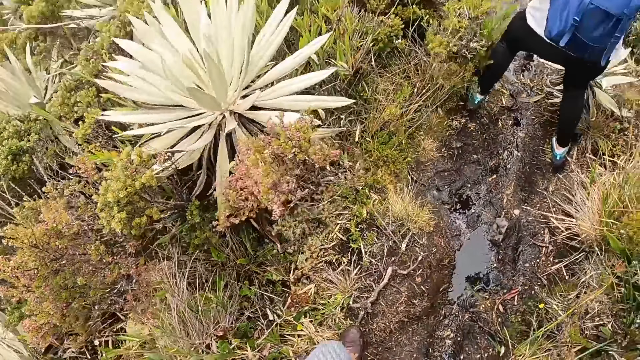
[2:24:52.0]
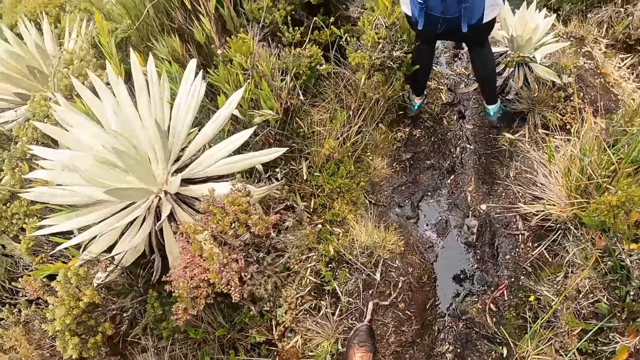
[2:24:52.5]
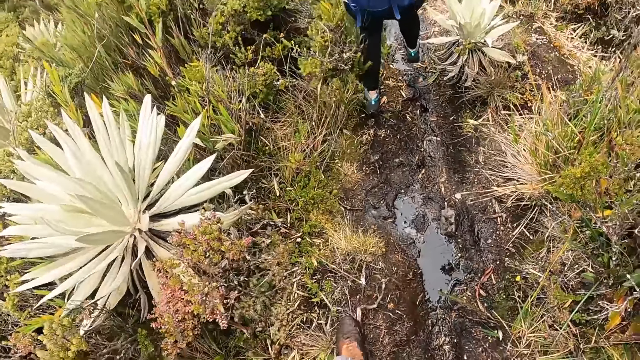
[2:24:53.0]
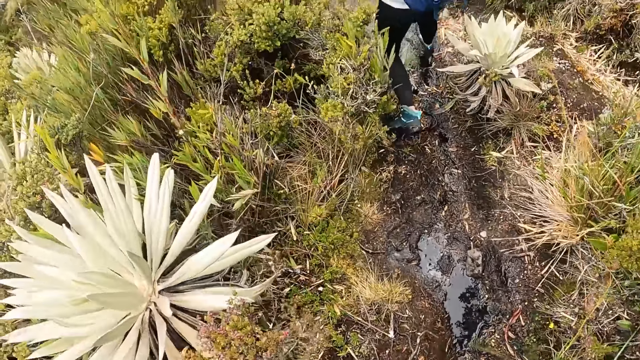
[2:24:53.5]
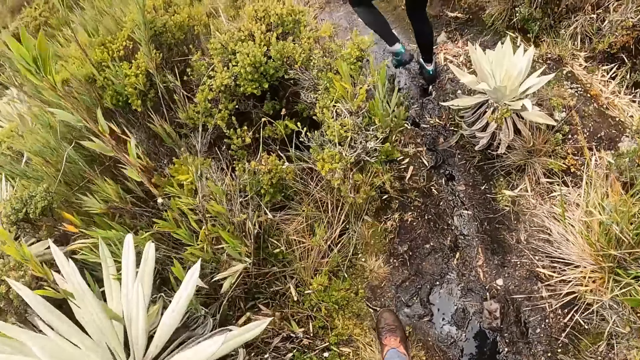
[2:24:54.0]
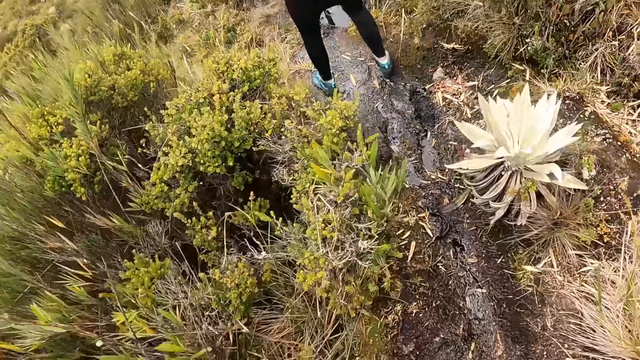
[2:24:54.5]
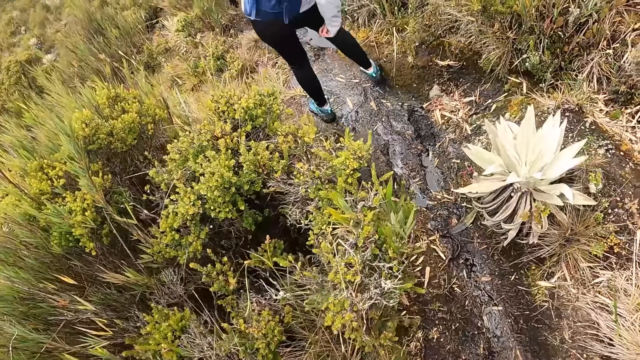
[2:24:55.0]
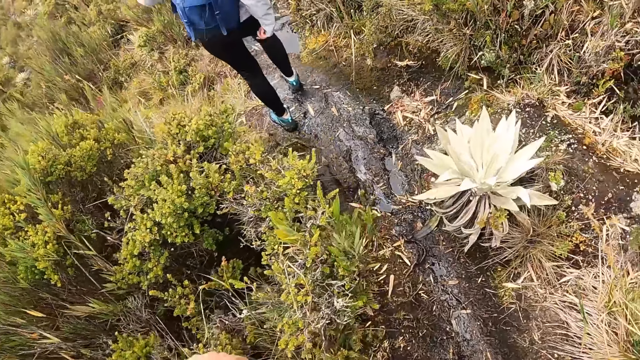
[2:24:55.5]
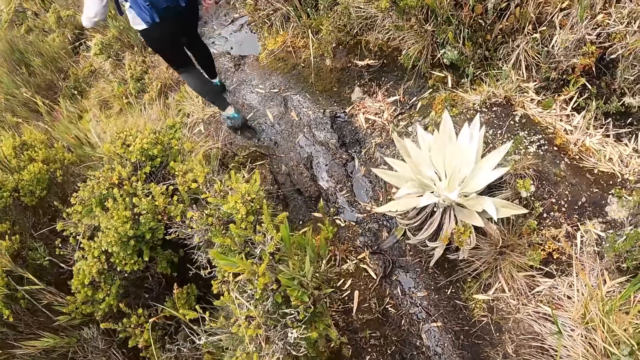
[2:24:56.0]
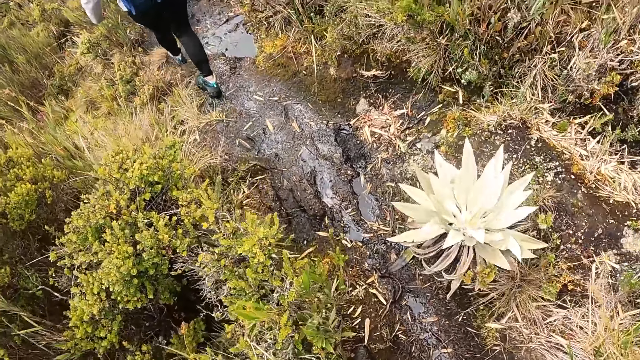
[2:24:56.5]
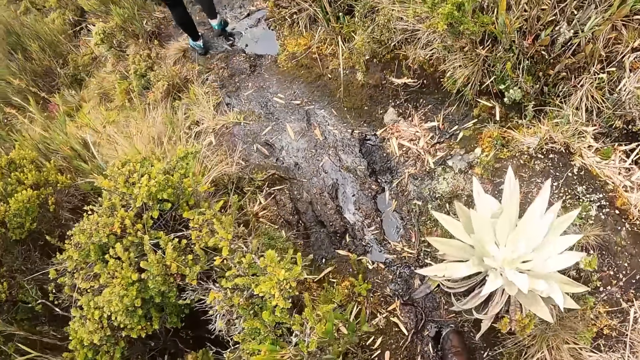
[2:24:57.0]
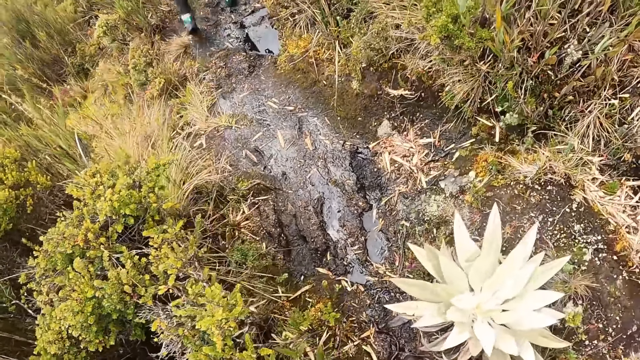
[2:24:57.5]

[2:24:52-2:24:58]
The camera wearer walks around.

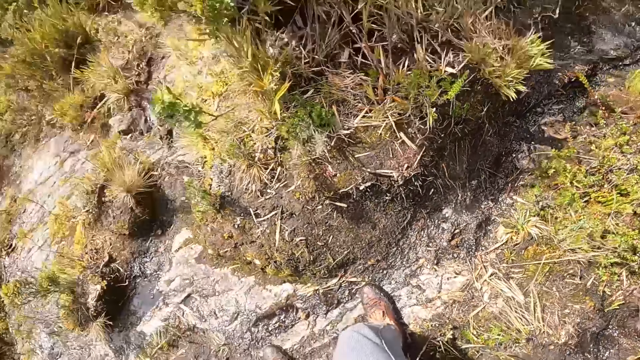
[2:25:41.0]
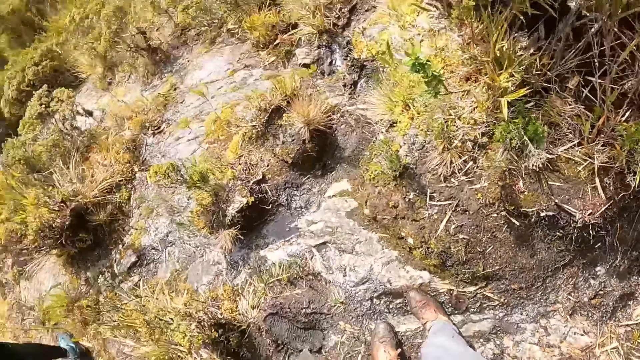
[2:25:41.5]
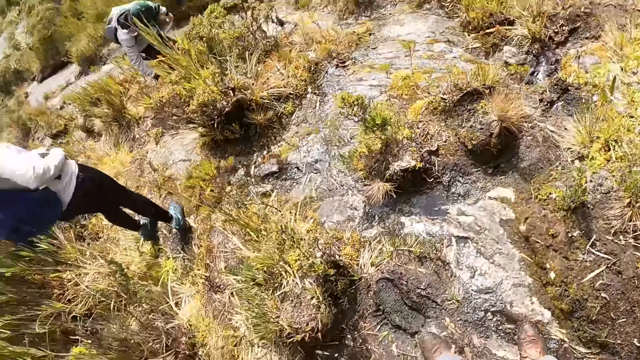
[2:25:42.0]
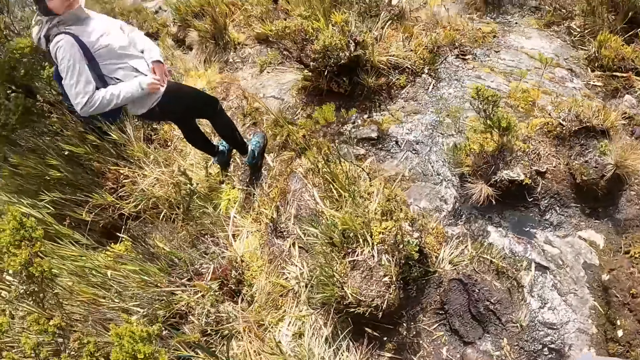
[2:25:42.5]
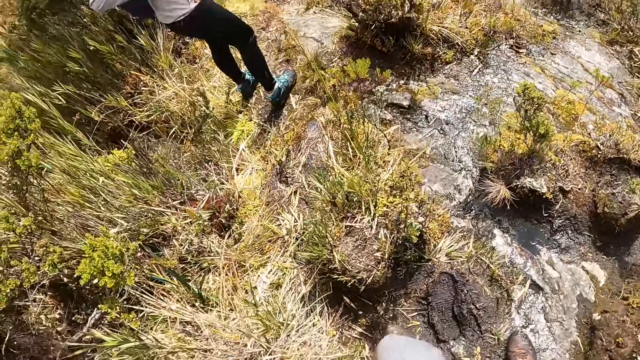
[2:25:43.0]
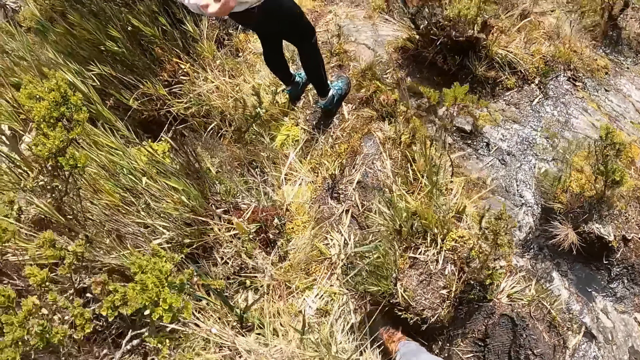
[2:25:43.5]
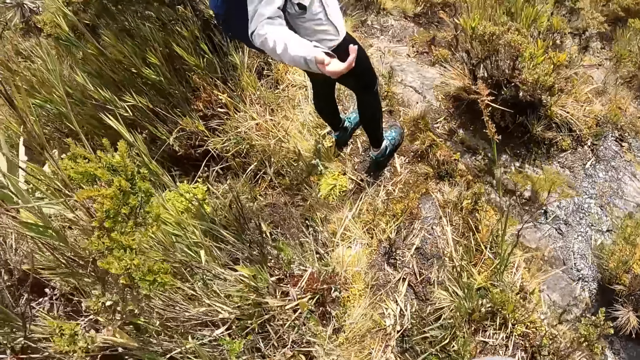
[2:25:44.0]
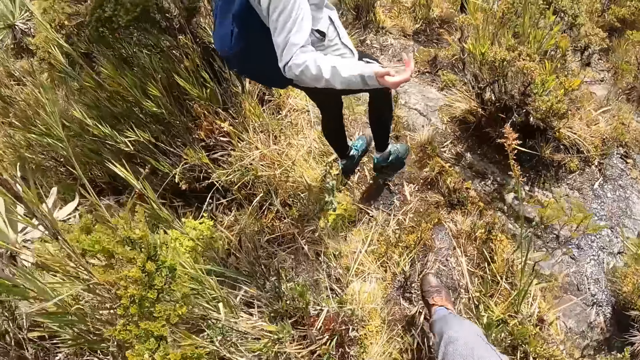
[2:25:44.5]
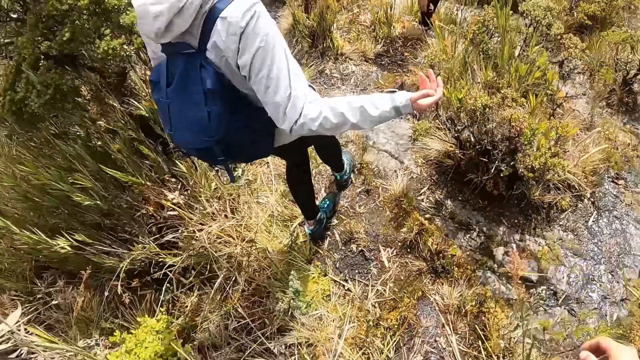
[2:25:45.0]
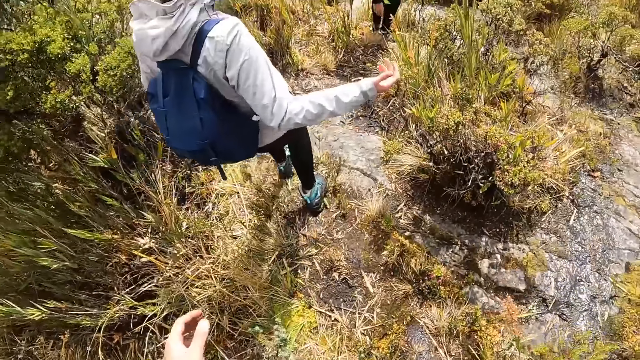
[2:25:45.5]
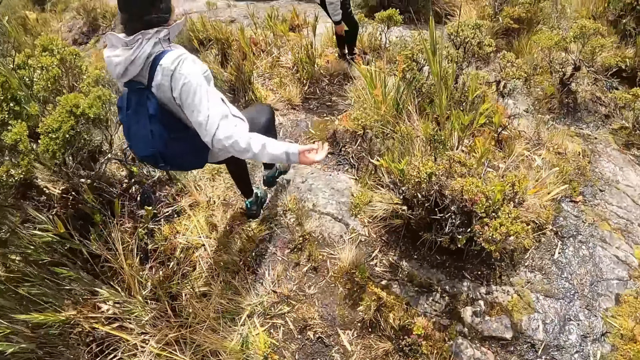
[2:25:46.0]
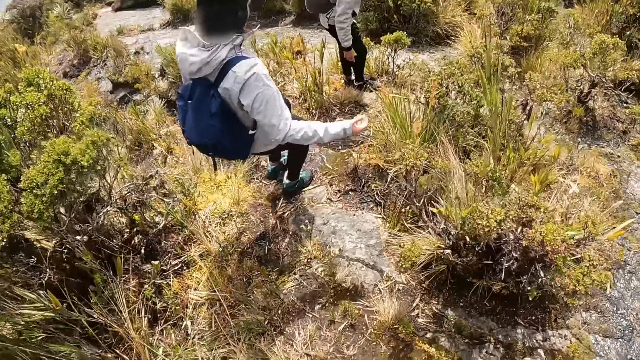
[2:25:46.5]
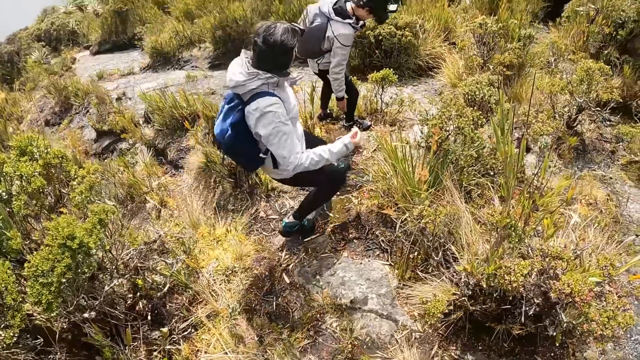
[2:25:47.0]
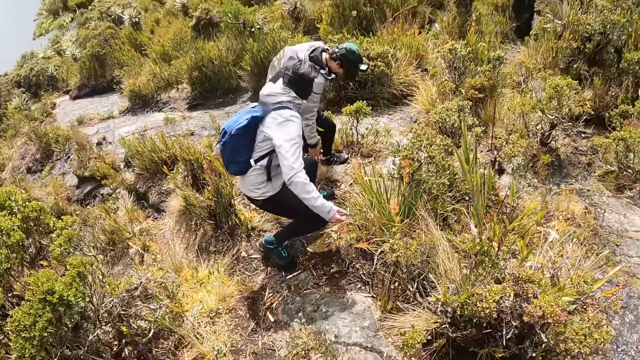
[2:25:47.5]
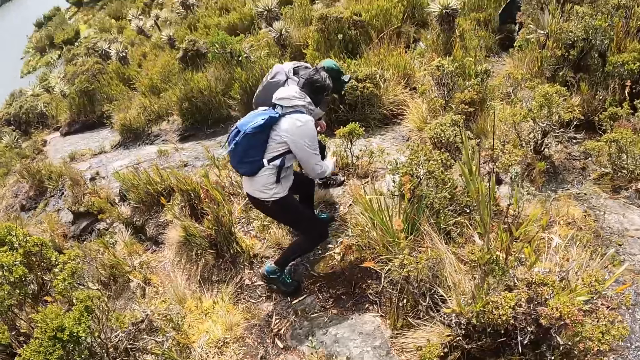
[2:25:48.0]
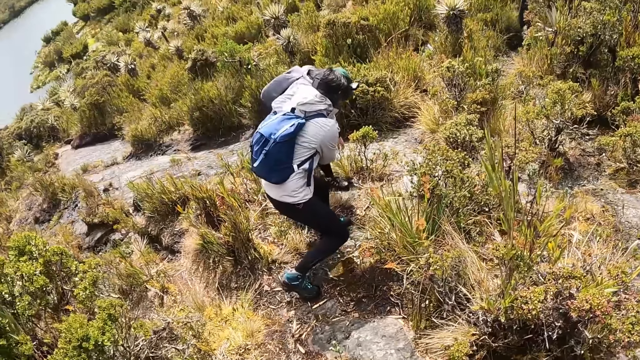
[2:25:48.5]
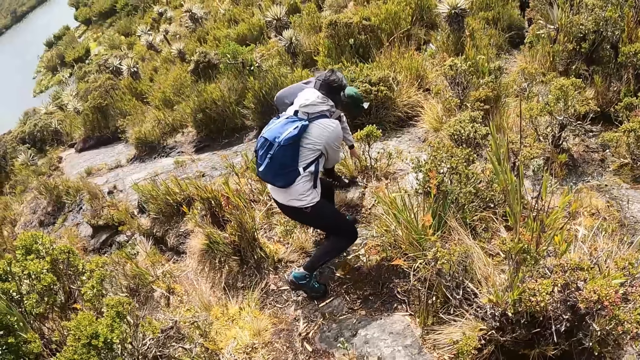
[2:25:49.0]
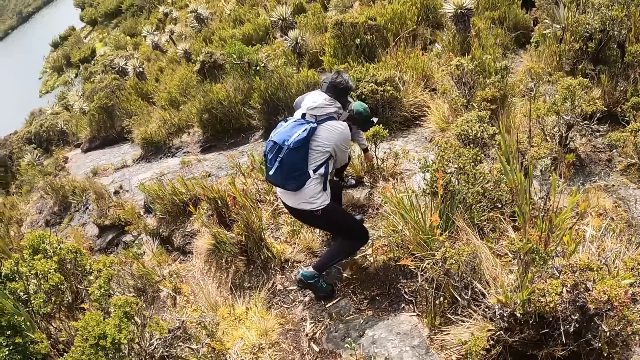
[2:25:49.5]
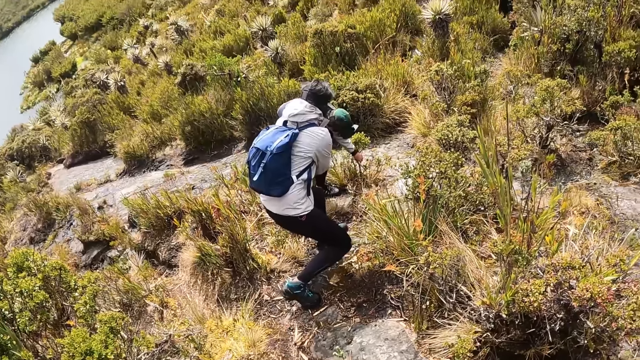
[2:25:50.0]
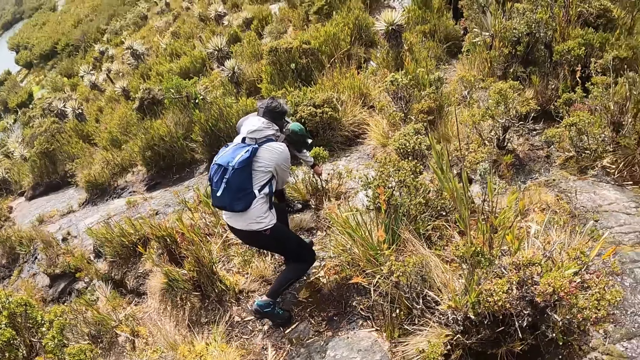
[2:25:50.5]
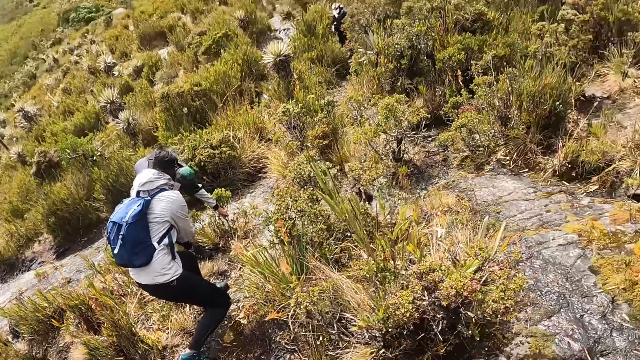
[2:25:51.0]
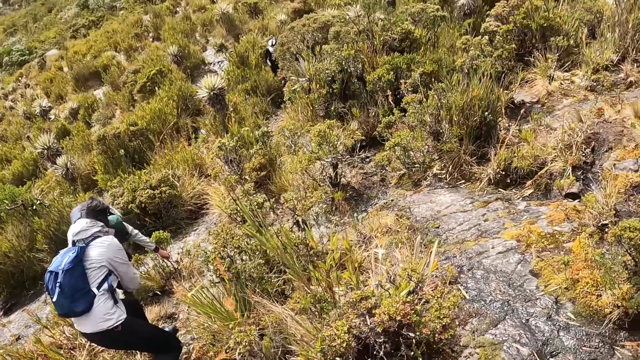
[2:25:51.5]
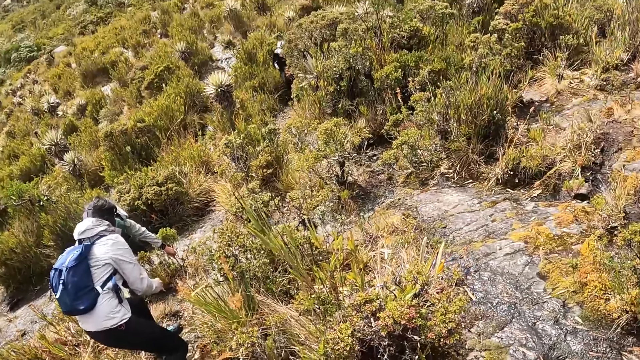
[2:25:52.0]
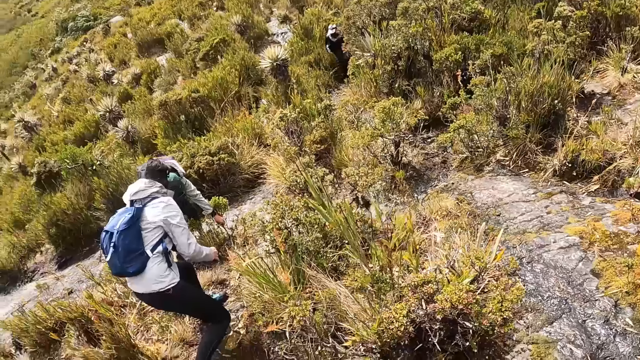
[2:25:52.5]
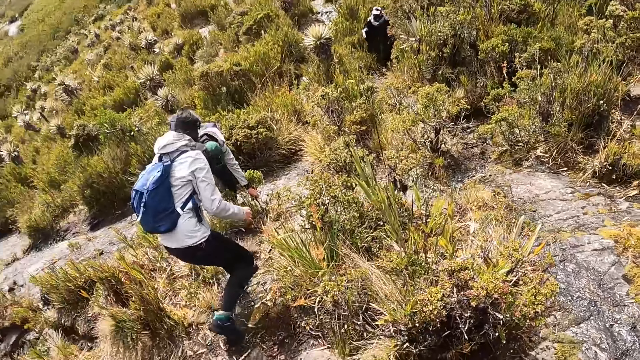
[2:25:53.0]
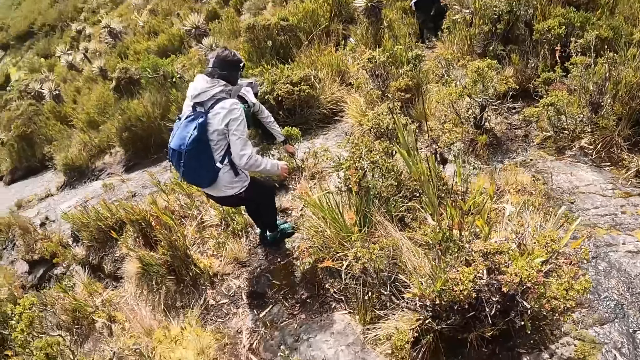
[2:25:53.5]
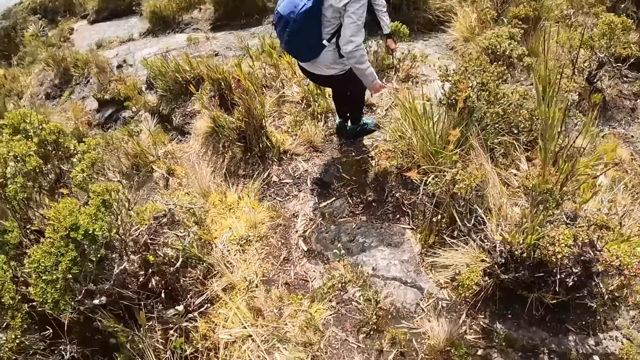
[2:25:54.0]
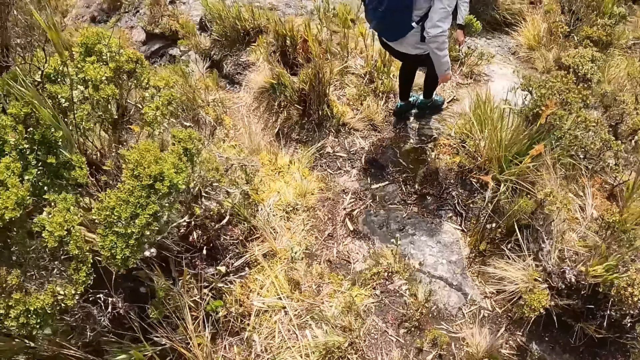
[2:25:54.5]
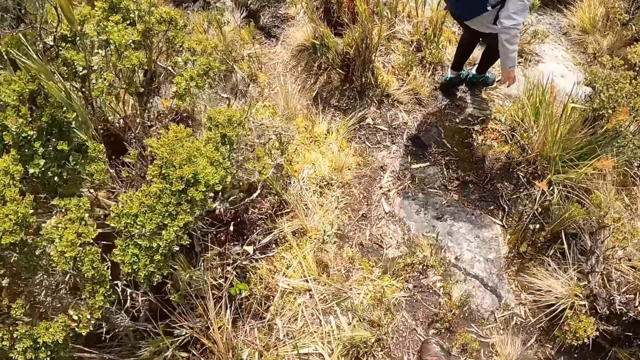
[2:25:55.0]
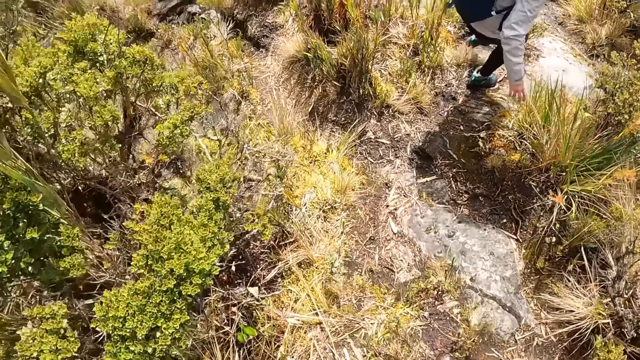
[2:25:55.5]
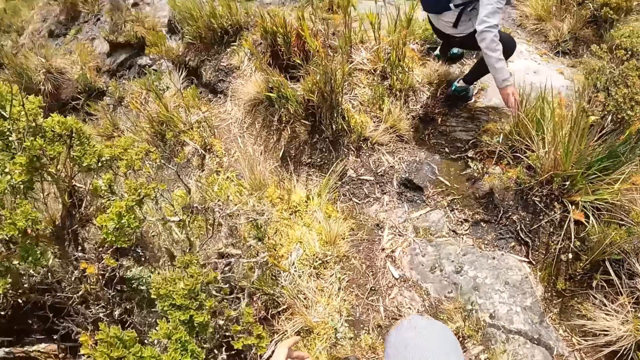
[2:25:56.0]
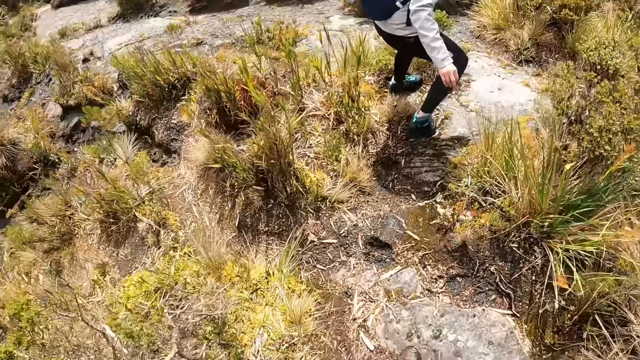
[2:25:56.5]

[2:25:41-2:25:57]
A woman interacts with the camera wearer. The woman holds the left hand of a man with her left hand. The woman holds the left hand of the man with her hands.
